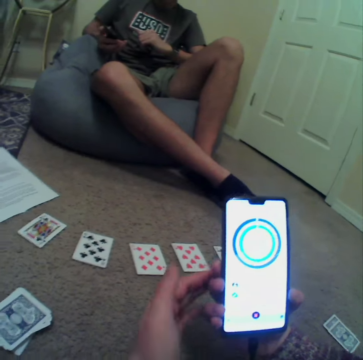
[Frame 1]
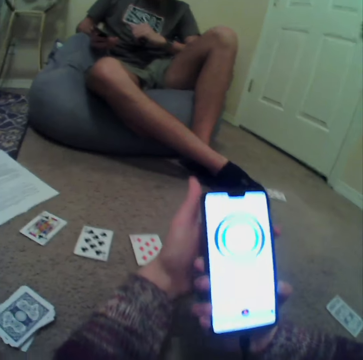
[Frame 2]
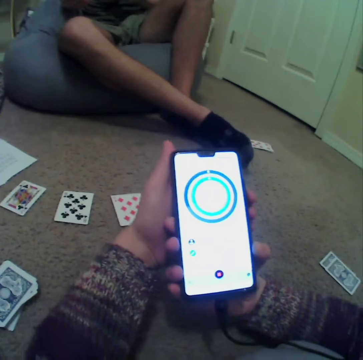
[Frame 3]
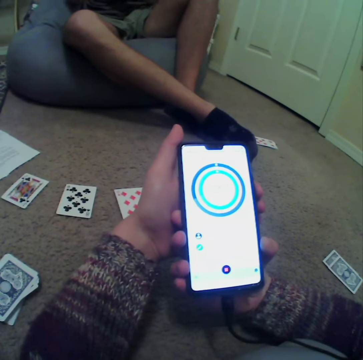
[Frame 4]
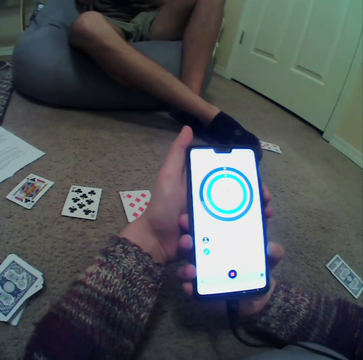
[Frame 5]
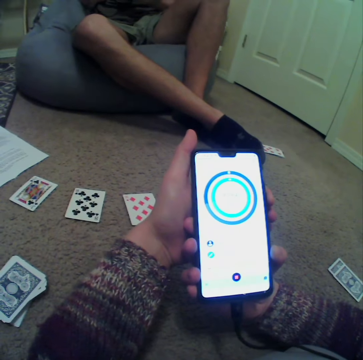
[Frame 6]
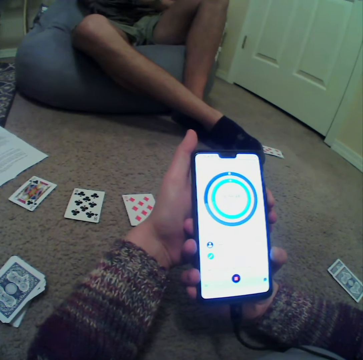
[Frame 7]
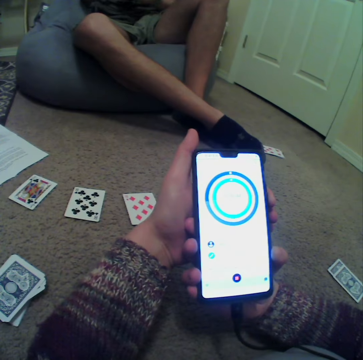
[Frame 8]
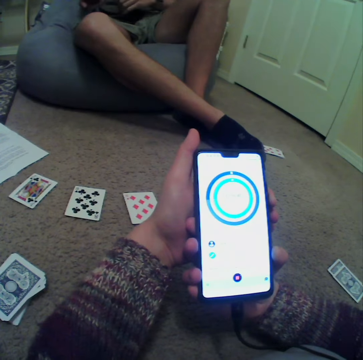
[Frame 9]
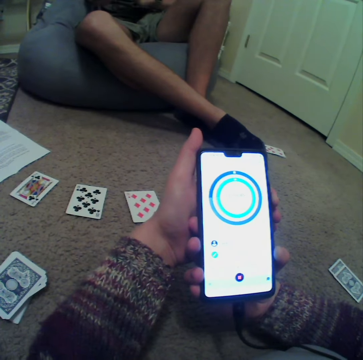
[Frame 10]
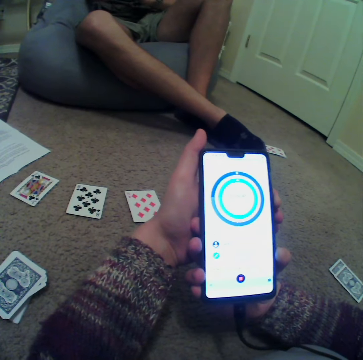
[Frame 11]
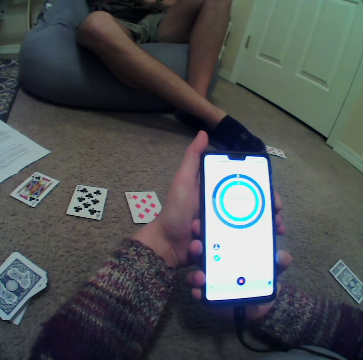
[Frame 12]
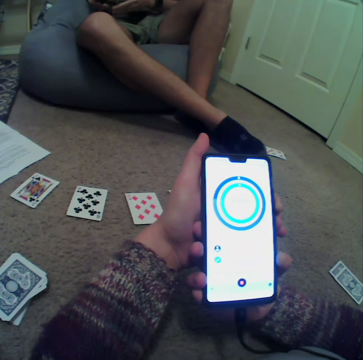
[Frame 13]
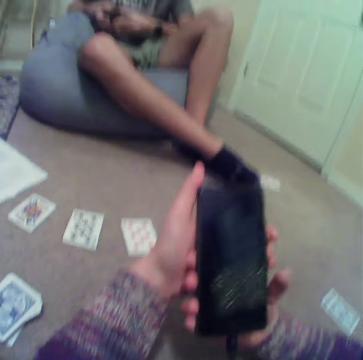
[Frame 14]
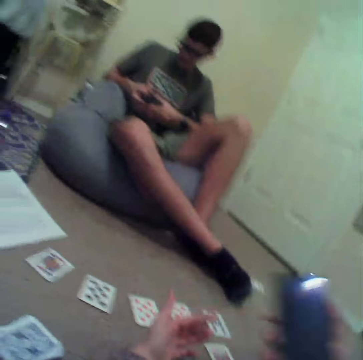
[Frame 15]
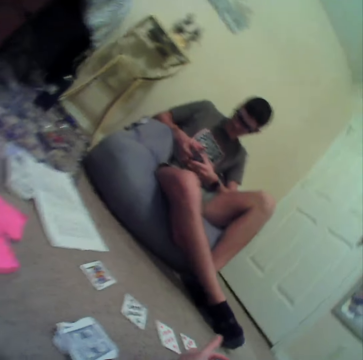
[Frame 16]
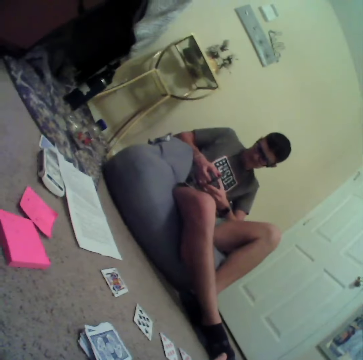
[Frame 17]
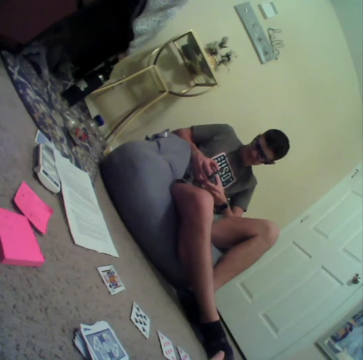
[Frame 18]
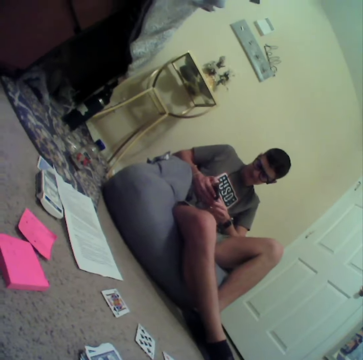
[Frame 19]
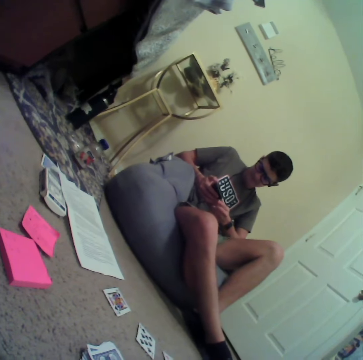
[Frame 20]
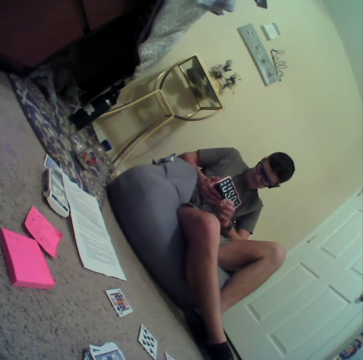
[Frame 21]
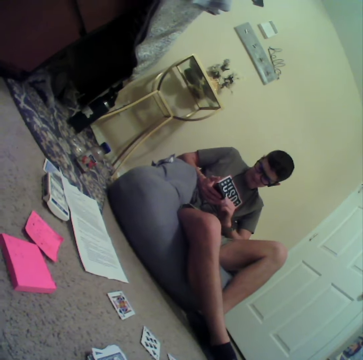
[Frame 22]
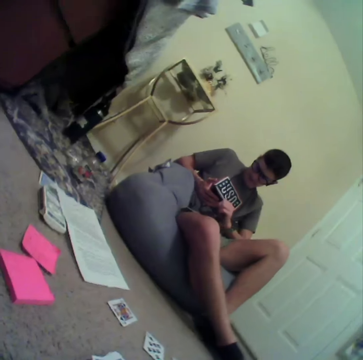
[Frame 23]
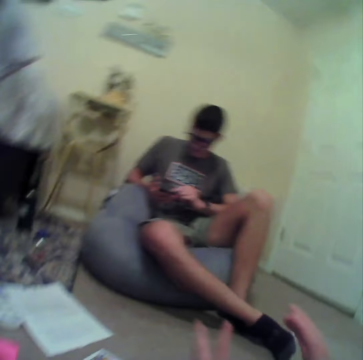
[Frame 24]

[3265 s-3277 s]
The camera wearer moves in the room. A person operates a mobile phone in the room.

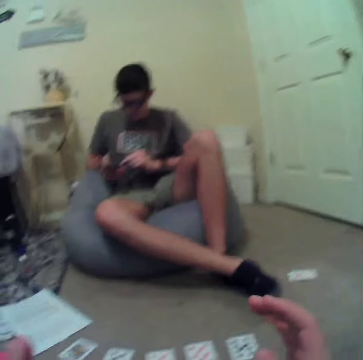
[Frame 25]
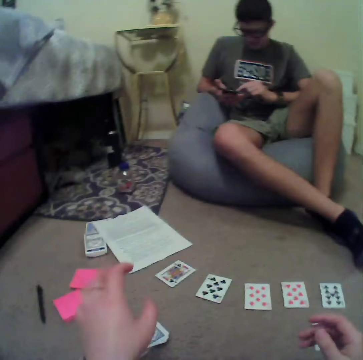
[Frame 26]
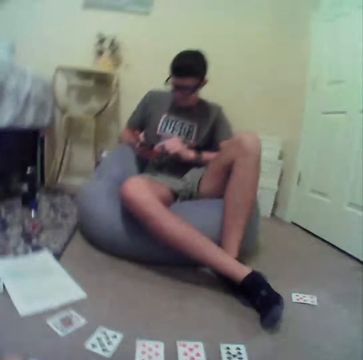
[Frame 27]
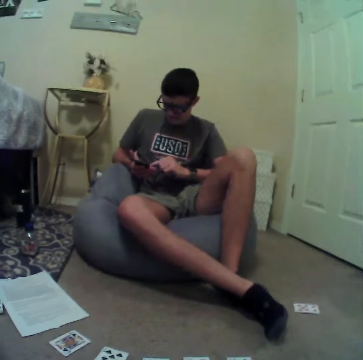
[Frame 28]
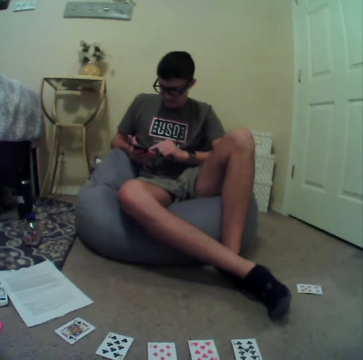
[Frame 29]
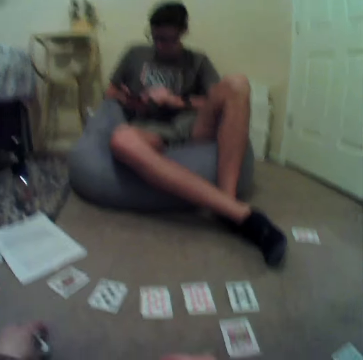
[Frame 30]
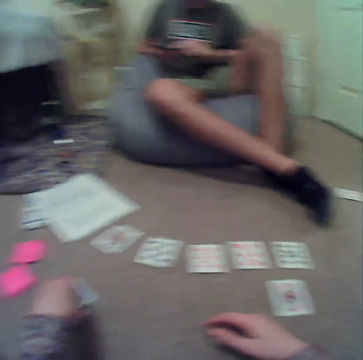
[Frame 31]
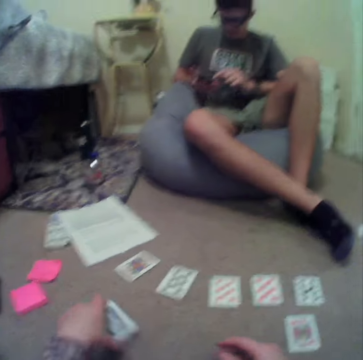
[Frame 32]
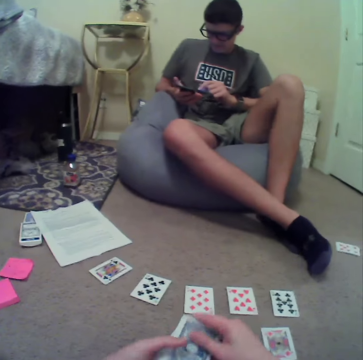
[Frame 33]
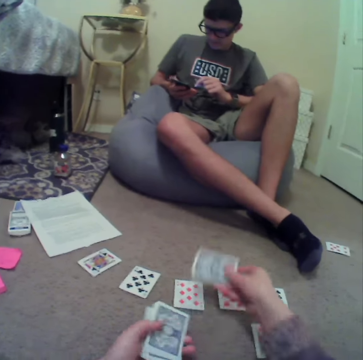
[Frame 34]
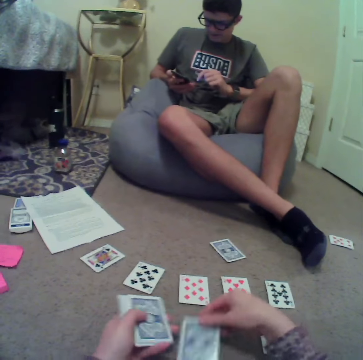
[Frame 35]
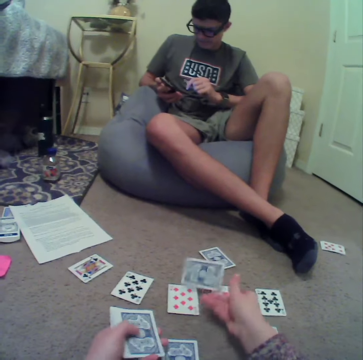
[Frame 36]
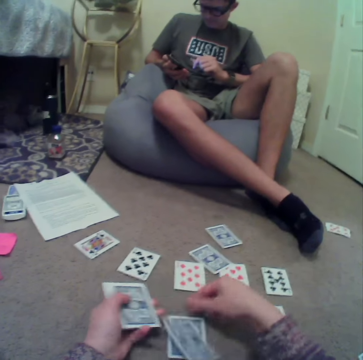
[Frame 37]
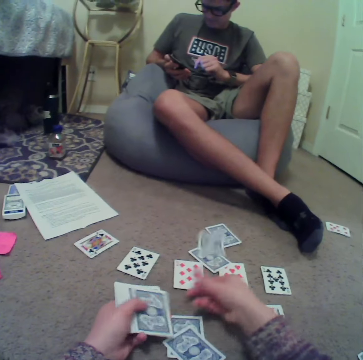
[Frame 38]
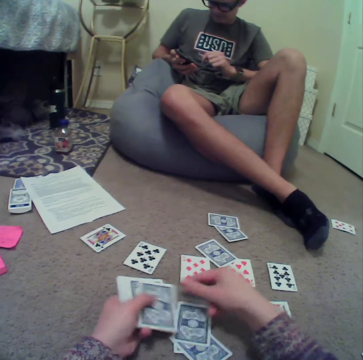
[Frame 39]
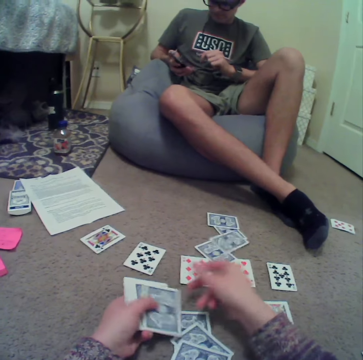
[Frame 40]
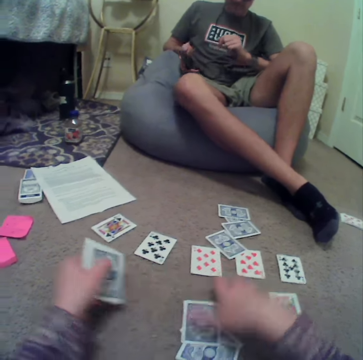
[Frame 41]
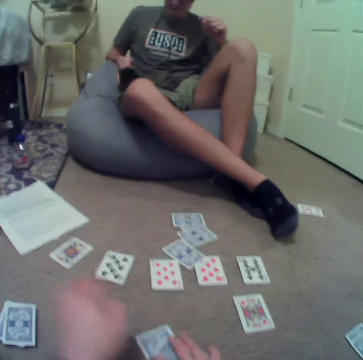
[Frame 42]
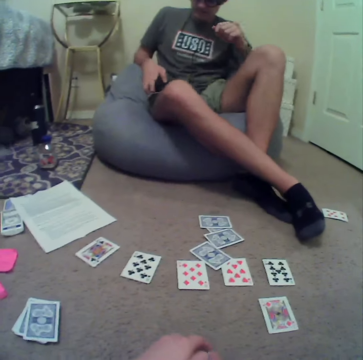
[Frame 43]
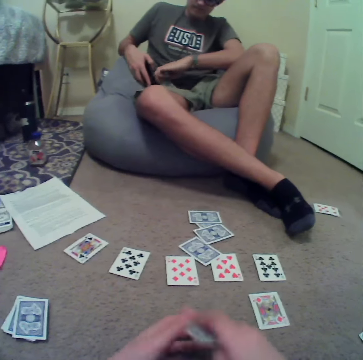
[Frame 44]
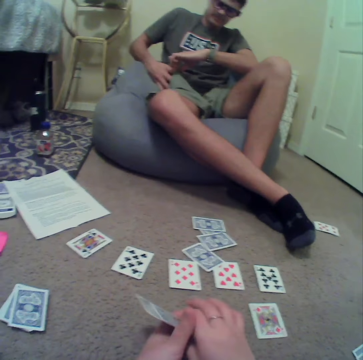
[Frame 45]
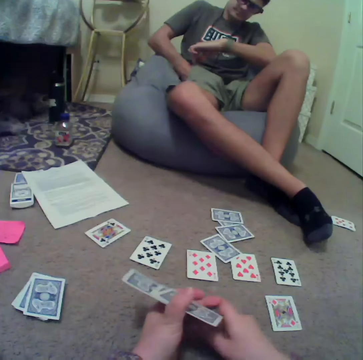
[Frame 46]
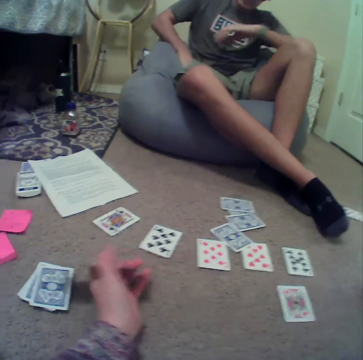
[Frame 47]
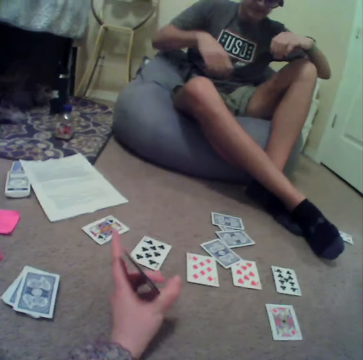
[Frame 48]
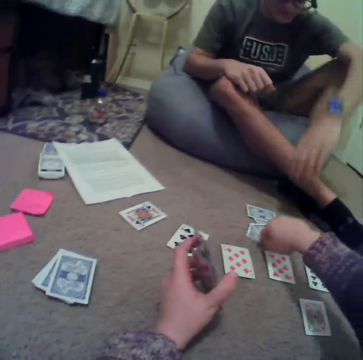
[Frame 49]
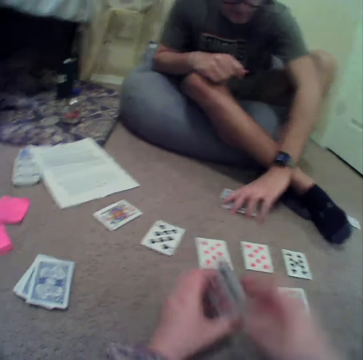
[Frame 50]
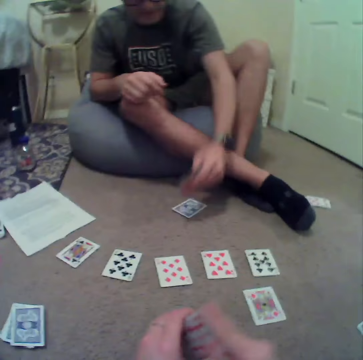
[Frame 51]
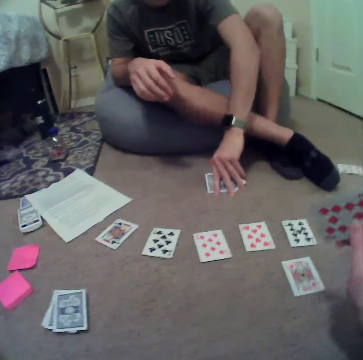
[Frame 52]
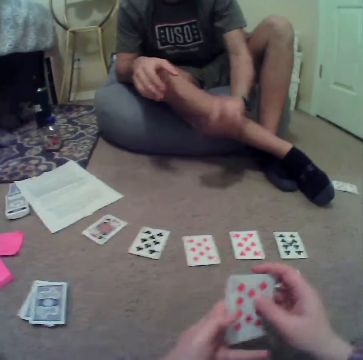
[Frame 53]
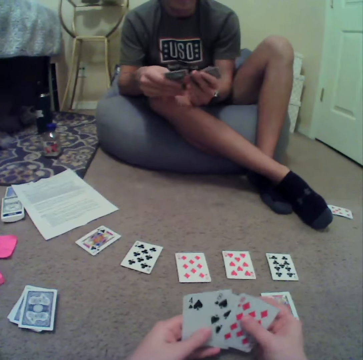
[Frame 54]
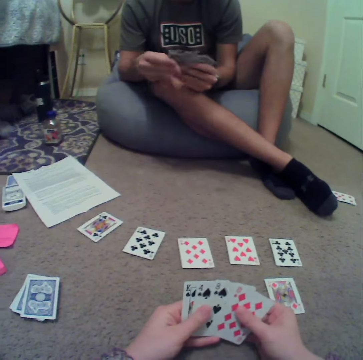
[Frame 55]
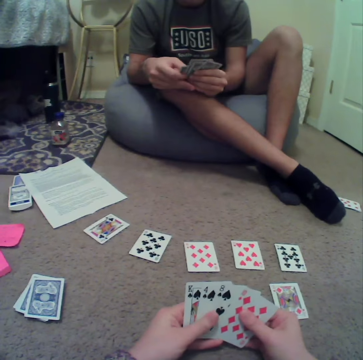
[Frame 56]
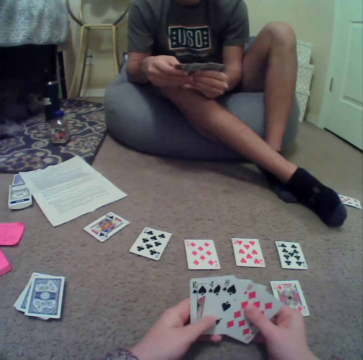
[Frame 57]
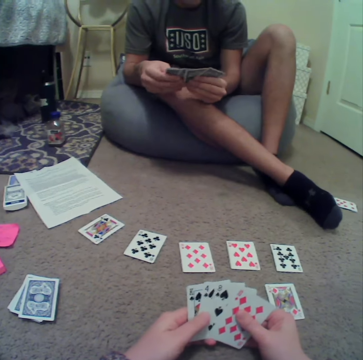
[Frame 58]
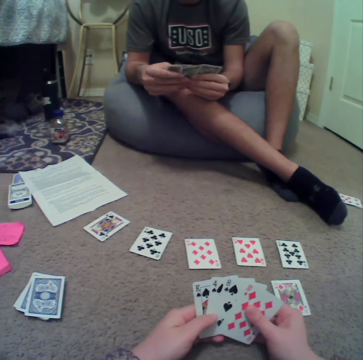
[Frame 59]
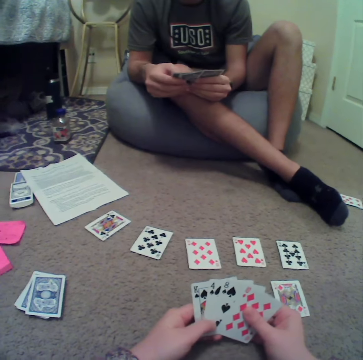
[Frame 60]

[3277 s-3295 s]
The camera wearer plays a rummy card game in the room. A person operates a mobile phone in the room. The camera wearer picks the cards. They play the rummy card game in the room and distribute the cards. They pick the cards. The person puts the mobile phone in the pocket. The camera wearer plays the rummy card game in the room. The person plays the rummy card game in the room. The camera wearer plays the rummy card game in the room.

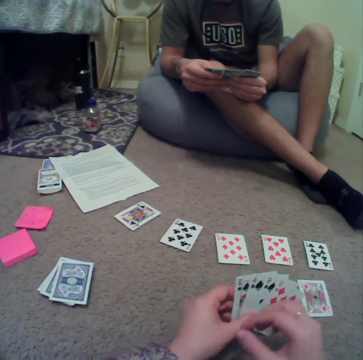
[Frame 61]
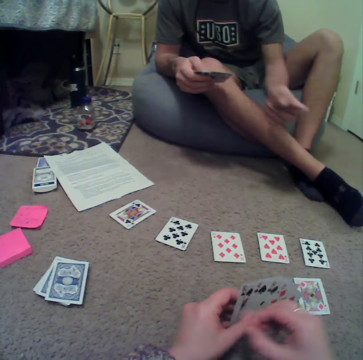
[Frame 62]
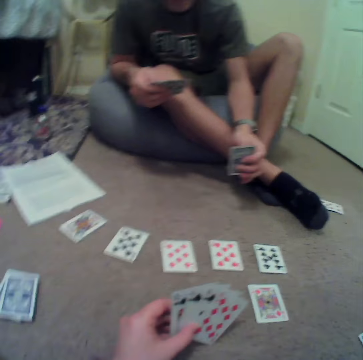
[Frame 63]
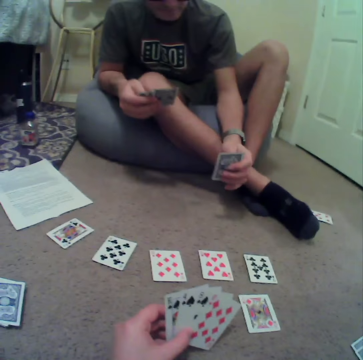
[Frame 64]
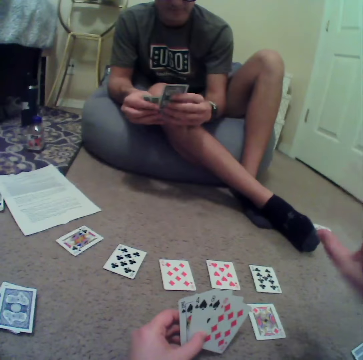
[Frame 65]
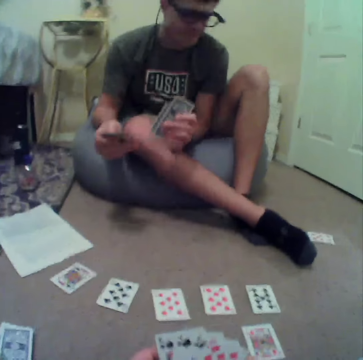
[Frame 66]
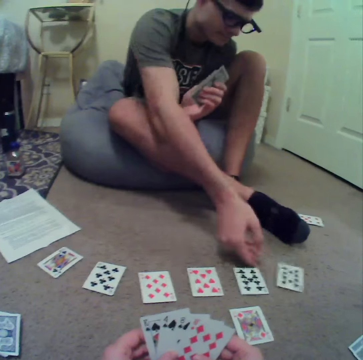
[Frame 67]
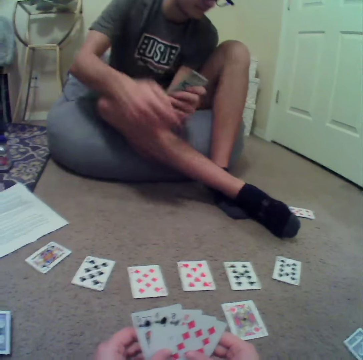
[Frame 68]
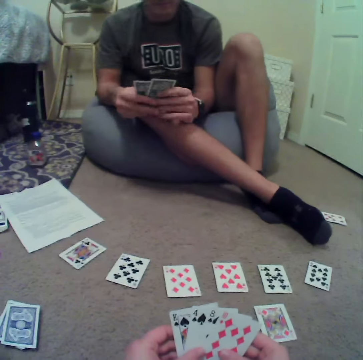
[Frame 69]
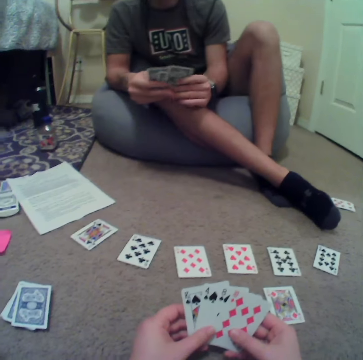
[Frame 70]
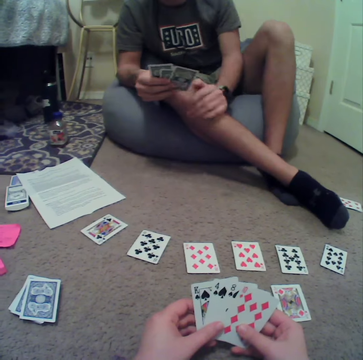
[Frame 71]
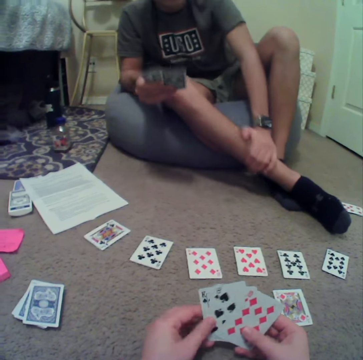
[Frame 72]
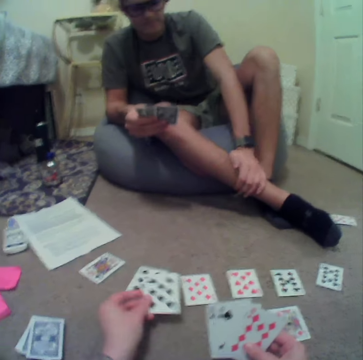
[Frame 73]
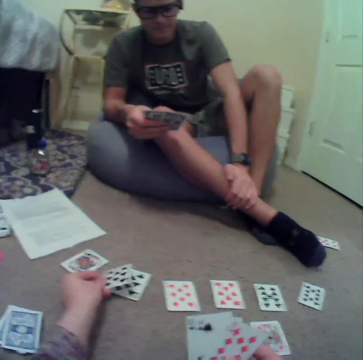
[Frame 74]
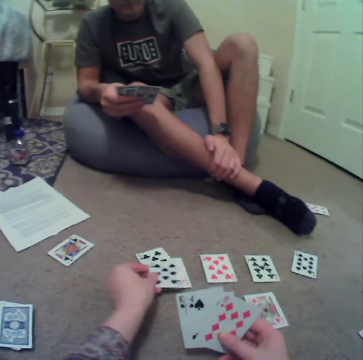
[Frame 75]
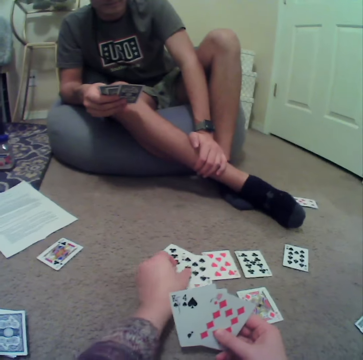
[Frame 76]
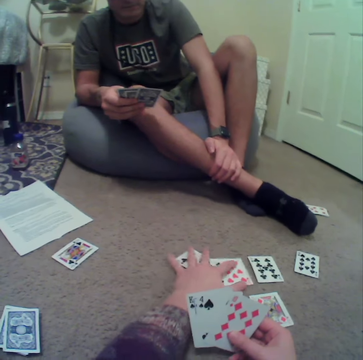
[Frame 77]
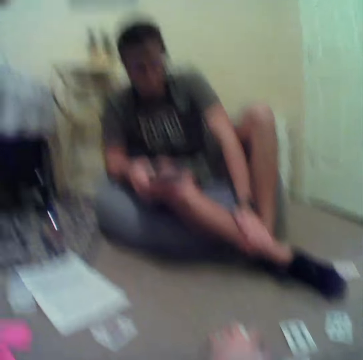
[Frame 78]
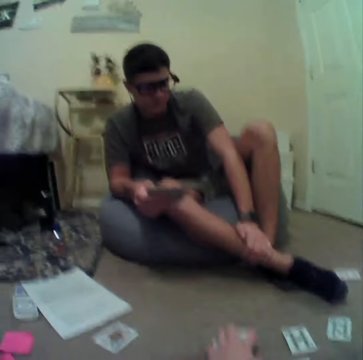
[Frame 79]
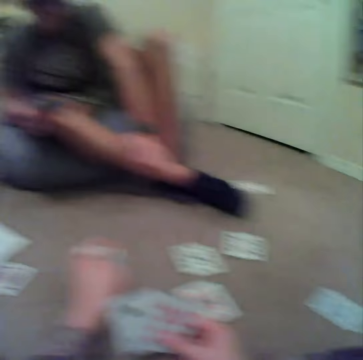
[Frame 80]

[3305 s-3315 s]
A person plays rummy card game in the room. The person puts the card down. The camera wearer puts the card down. They play rummy card game in the room.
